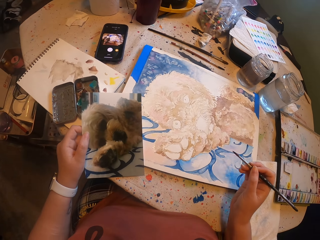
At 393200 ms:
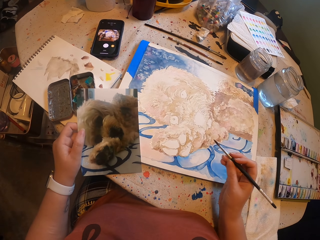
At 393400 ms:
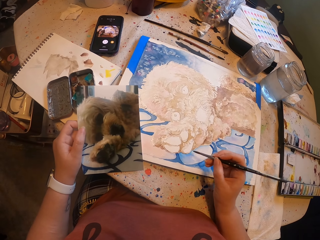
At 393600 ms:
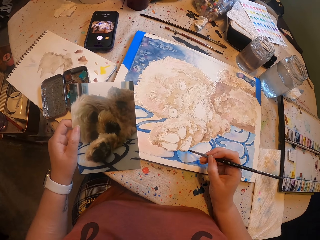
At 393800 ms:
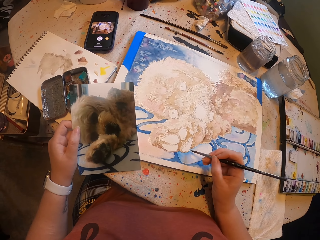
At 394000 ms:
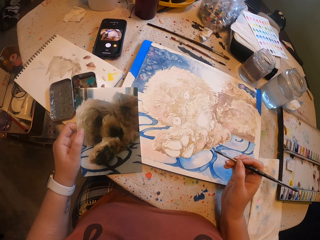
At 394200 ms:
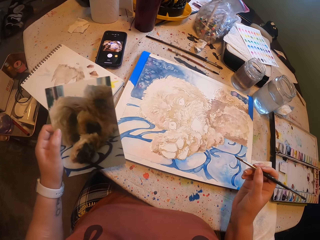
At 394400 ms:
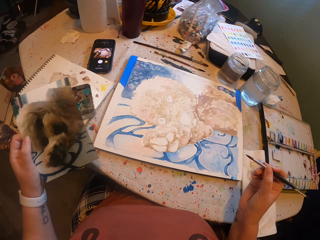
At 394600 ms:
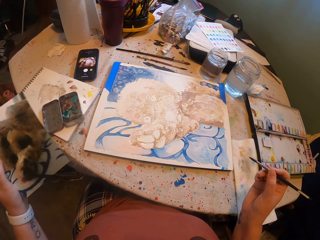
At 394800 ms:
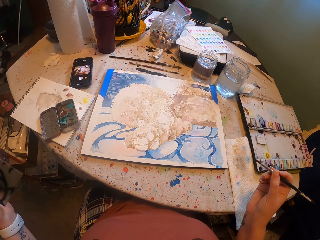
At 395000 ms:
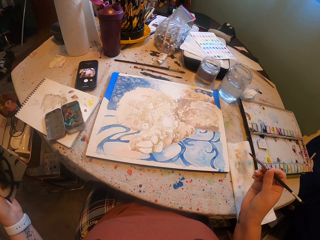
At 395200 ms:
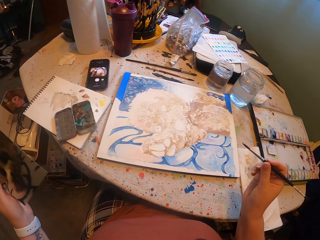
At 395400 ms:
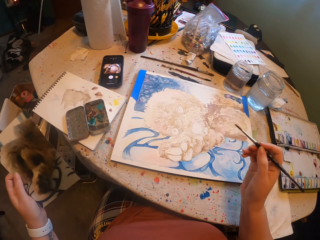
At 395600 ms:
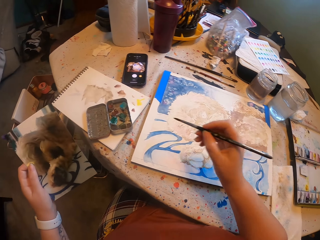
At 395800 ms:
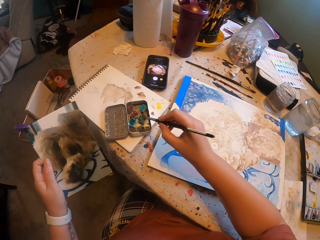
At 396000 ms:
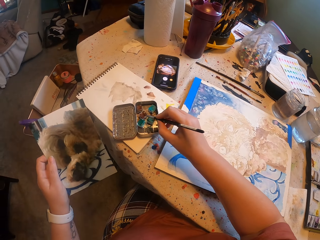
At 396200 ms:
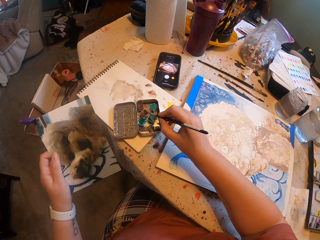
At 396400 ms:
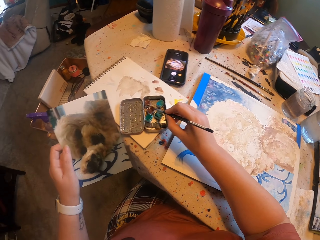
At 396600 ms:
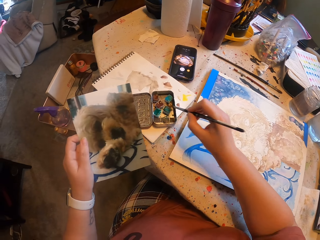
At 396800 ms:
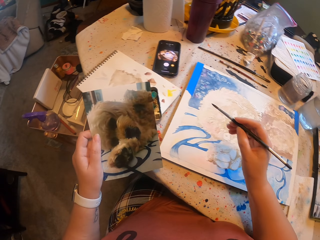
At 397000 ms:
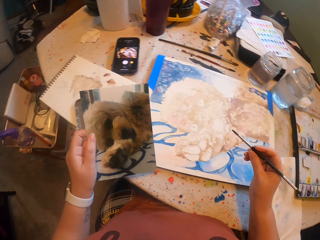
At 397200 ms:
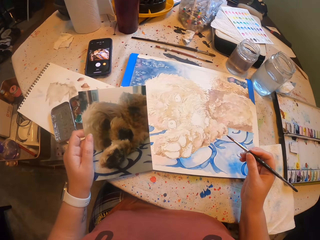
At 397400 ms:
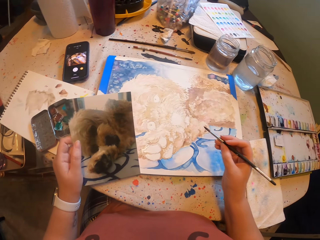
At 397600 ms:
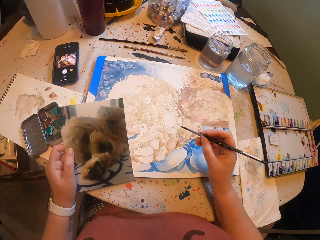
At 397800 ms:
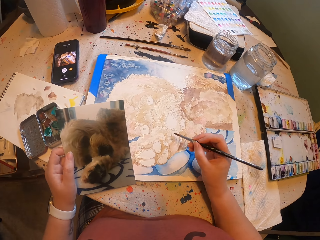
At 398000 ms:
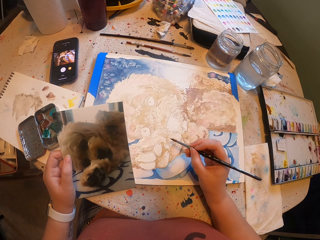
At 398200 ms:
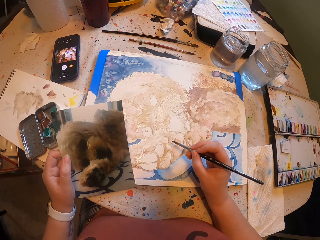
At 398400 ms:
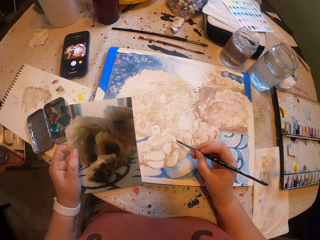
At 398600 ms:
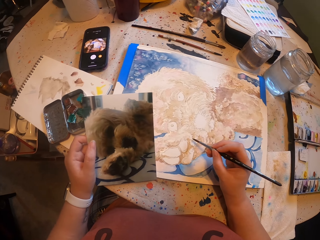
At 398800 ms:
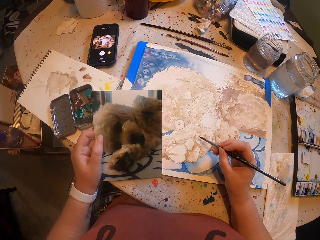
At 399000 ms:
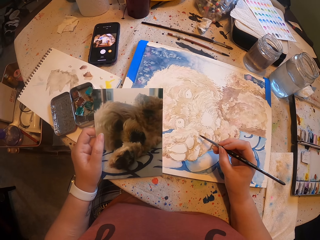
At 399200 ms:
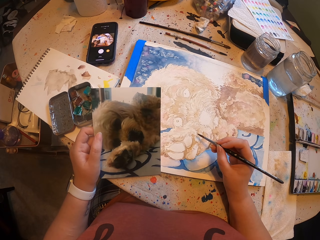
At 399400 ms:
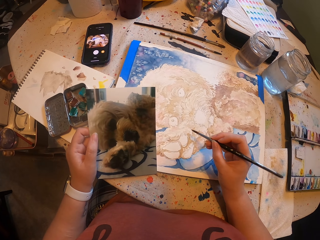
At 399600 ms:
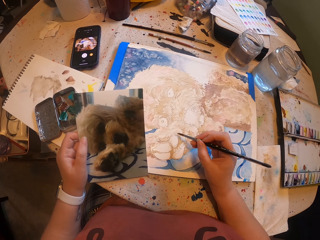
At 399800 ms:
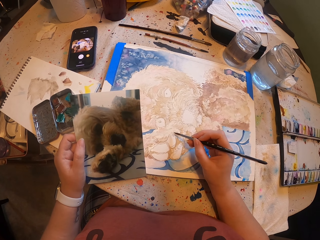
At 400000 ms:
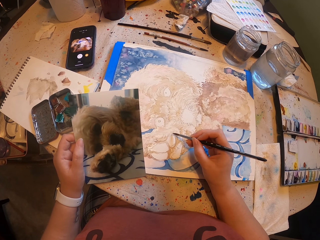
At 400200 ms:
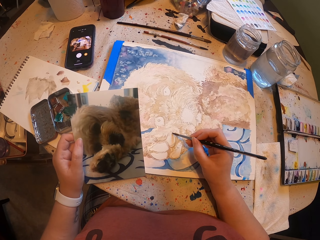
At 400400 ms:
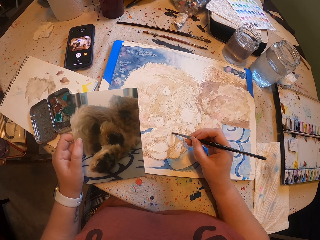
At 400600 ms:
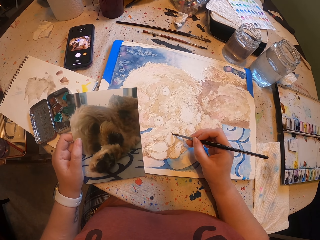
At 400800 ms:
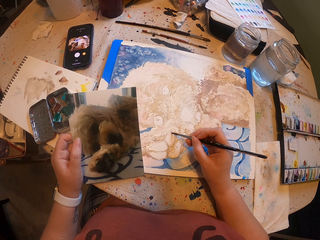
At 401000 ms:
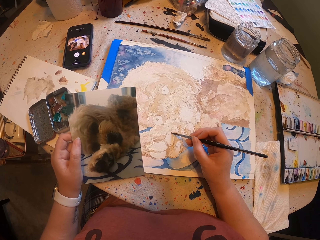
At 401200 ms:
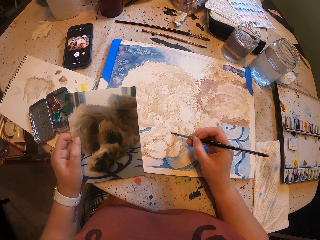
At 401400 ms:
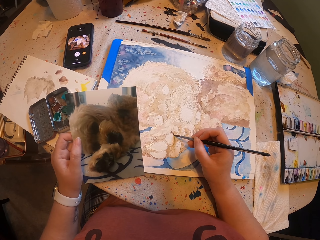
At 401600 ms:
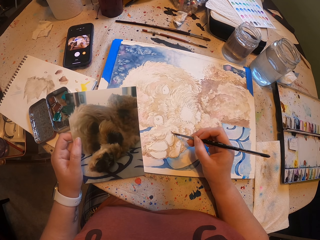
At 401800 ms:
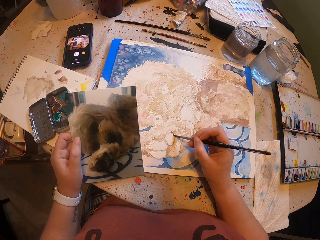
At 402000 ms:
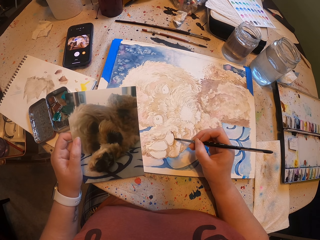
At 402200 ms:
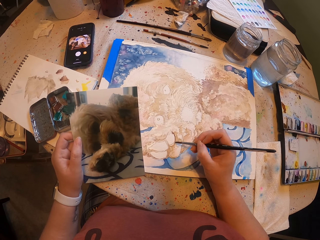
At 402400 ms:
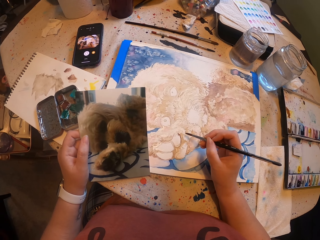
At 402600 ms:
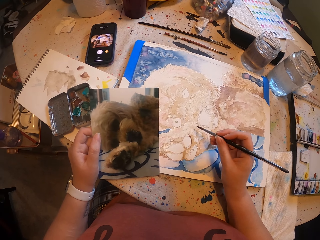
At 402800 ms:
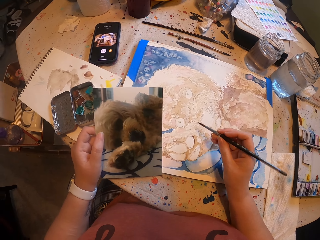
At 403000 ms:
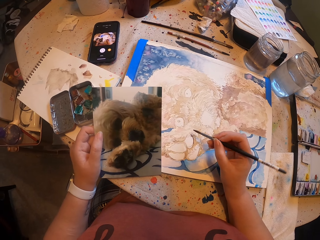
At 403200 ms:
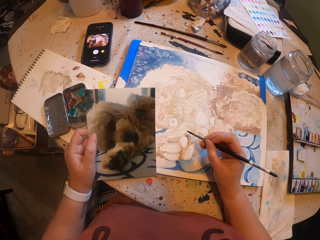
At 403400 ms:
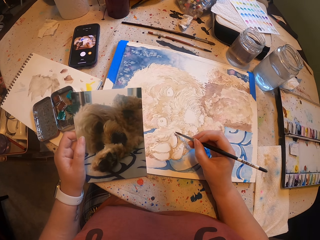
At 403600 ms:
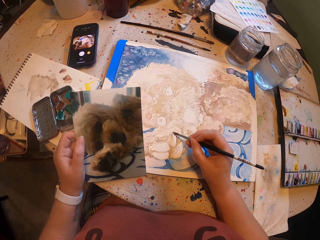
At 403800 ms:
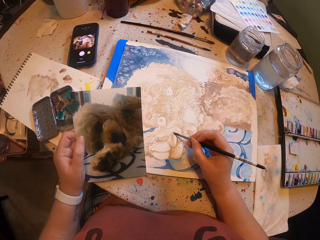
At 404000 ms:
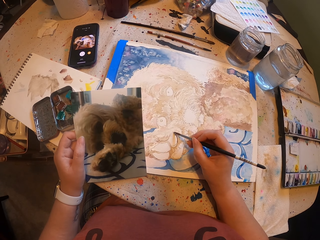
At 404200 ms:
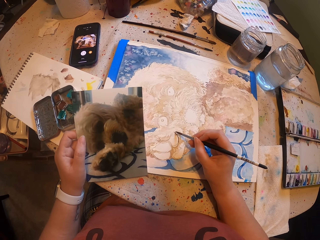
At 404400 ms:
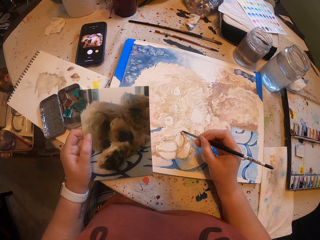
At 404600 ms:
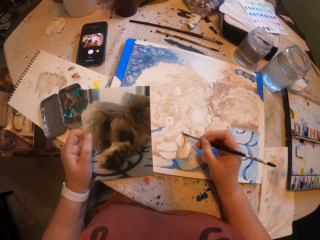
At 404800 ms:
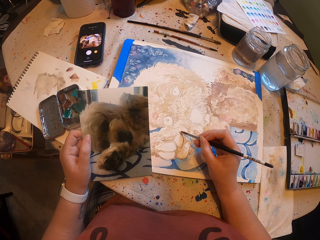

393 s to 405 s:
The camera wearer stops painting the art. They pick a color from the palette. They dip the paint brush in the paint. They paint the art with the paint brush on the book.

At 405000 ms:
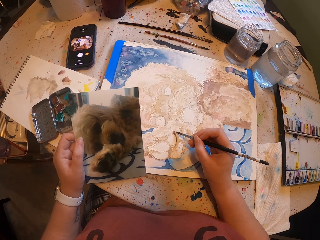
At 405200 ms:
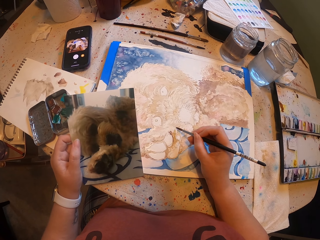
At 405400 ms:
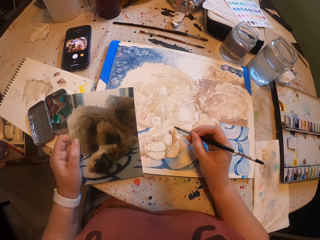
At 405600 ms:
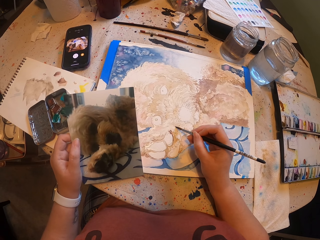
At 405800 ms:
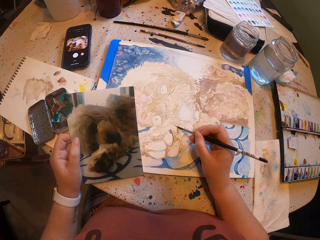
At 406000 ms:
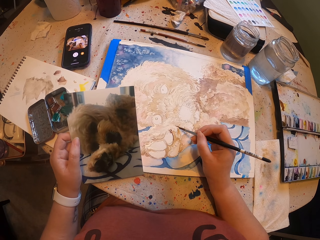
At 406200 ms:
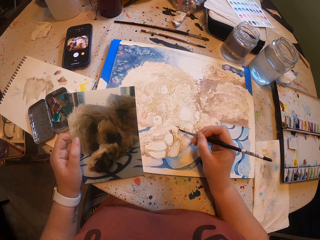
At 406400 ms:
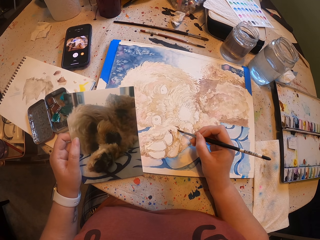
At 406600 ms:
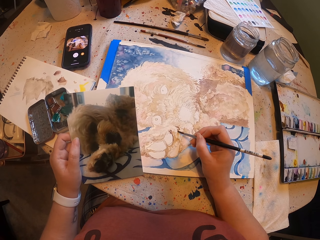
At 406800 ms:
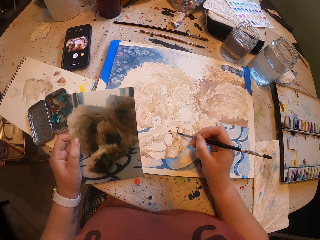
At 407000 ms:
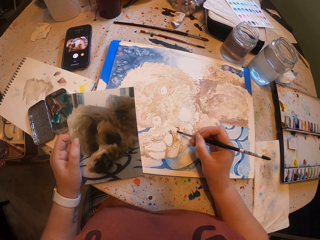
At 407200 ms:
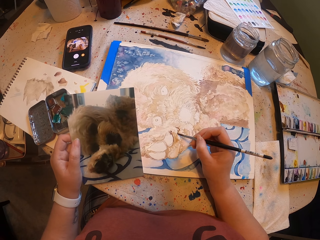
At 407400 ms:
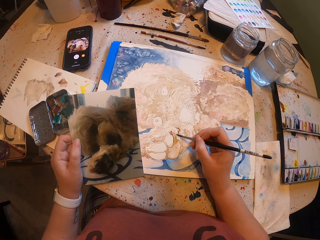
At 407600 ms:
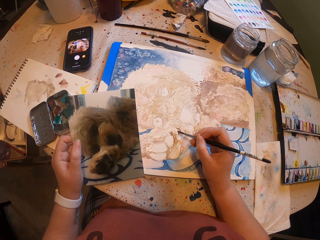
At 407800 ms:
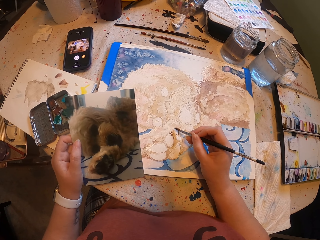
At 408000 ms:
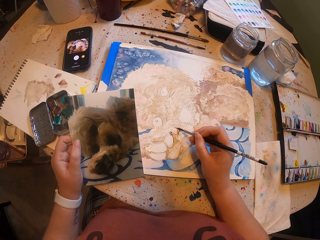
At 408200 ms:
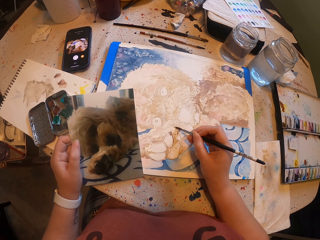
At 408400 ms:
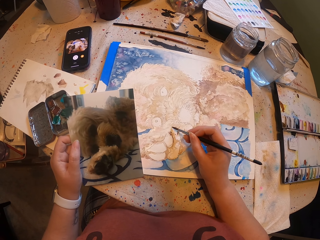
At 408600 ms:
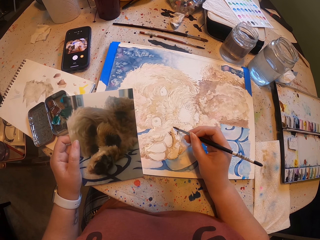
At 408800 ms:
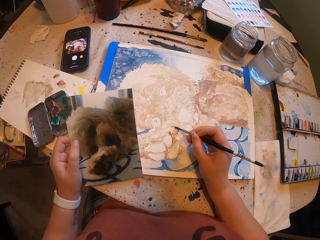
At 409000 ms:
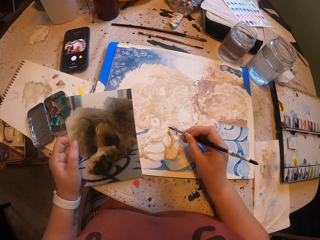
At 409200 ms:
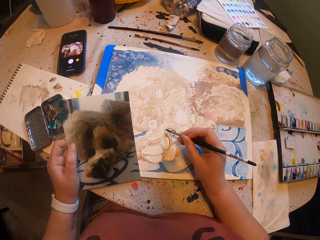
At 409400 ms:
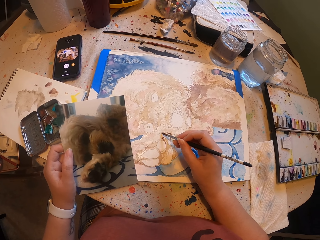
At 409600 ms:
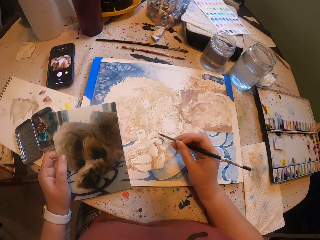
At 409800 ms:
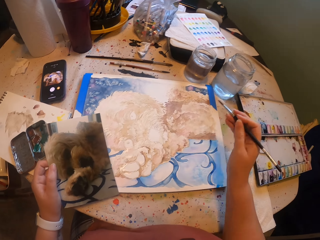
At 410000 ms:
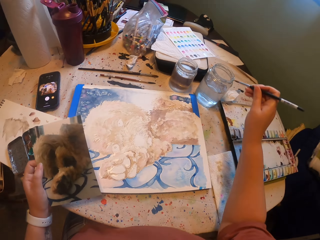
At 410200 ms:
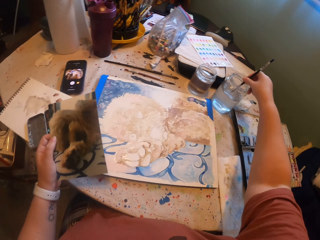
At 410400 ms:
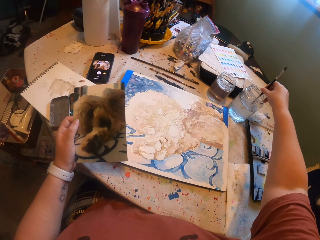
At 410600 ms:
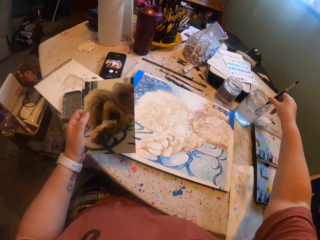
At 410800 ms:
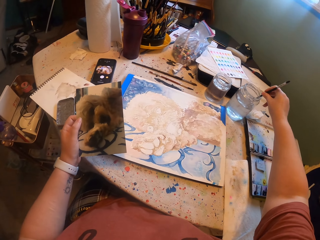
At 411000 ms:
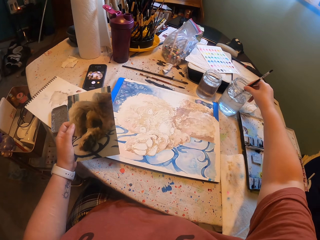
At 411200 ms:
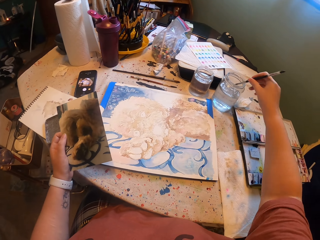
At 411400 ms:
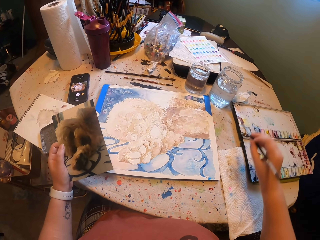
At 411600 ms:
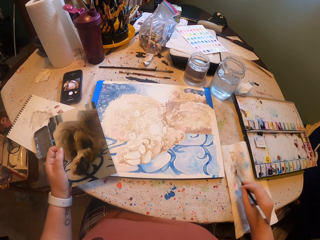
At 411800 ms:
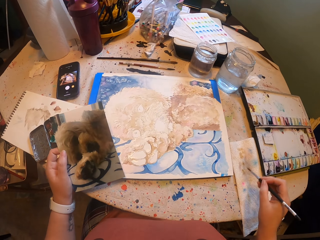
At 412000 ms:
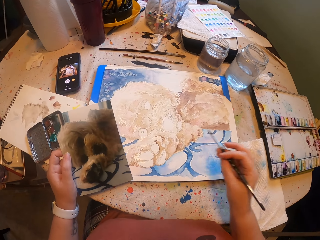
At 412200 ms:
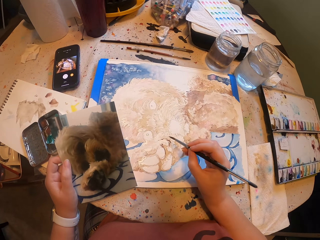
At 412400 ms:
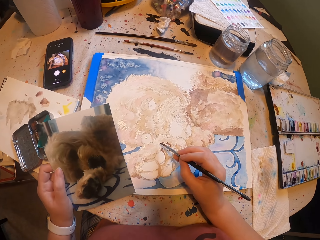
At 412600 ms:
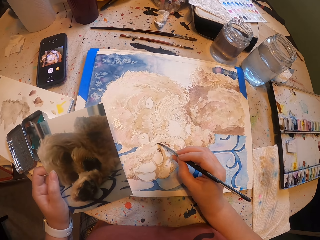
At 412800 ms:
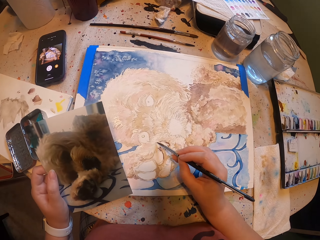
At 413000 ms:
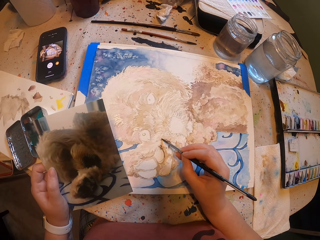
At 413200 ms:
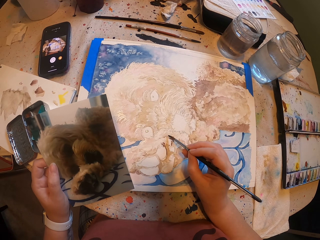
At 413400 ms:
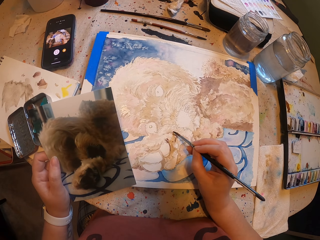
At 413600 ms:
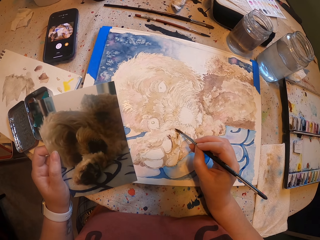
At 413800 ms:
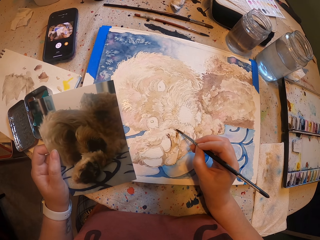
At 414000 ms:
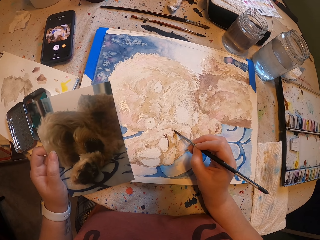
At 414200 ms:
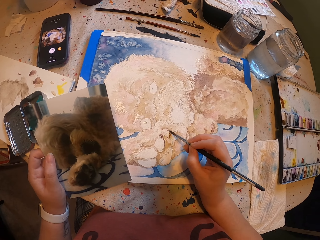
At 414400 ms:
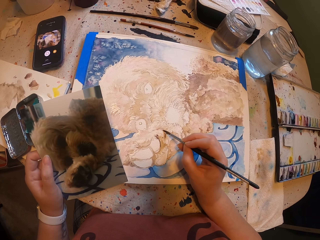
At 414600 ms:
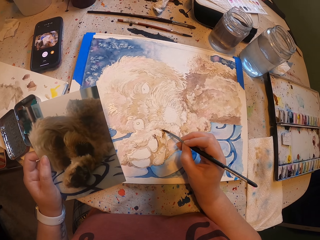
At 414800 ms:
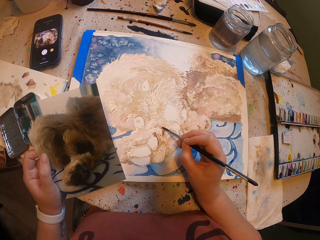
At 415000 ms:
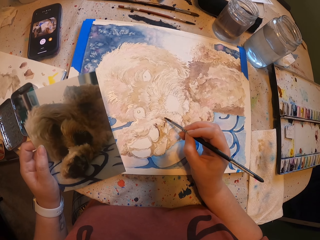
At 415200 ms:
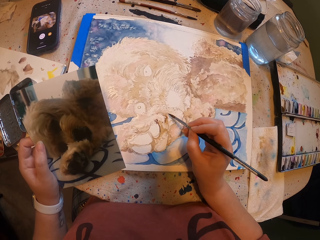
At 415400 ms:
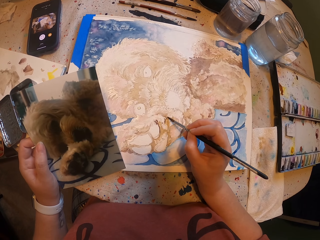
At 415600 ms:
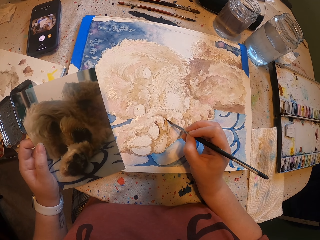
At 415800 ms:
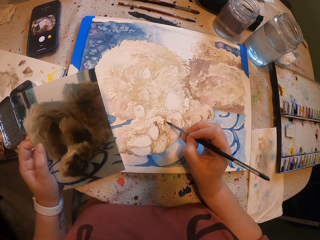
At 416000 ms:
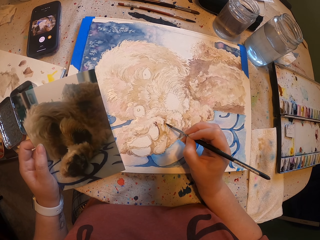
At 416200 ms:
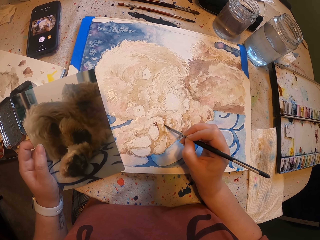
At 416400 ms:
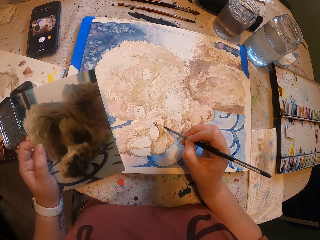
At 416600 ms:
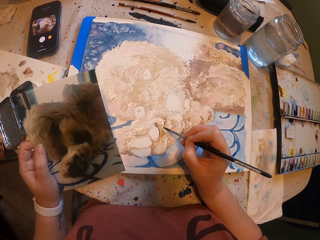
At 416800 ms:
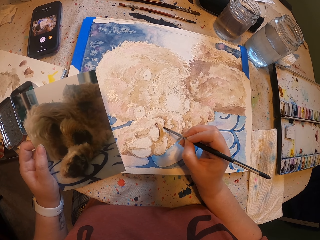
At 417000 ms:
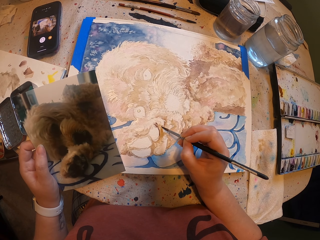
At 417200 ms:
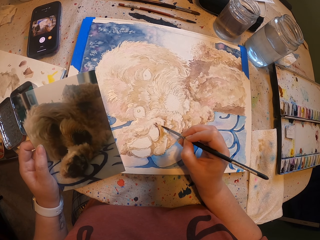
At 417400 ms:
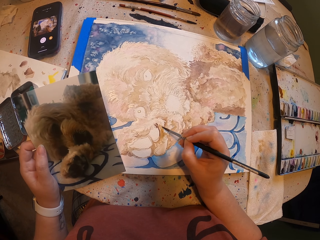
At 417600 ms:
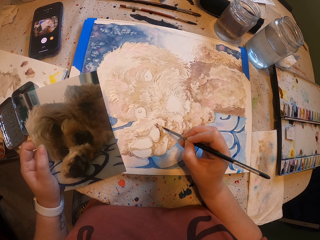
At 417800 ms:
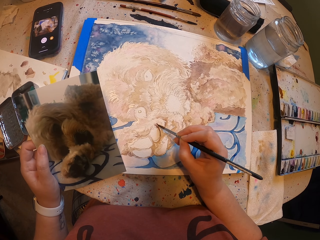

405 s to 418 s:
The camera wearer dips the paint brush in the bottle of water. They paint the art with the paint brush on the book.
